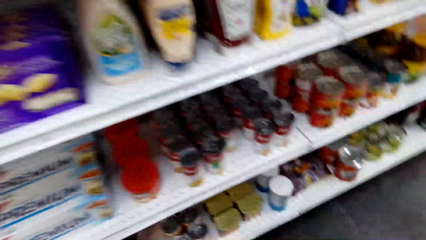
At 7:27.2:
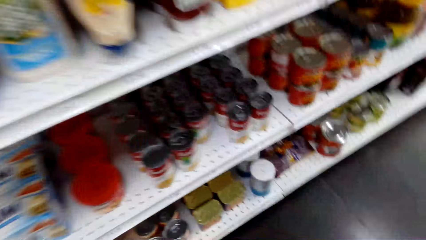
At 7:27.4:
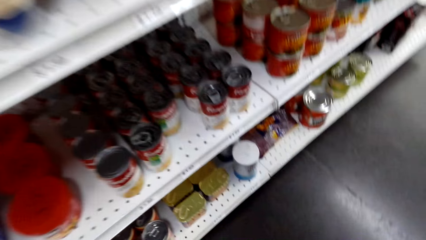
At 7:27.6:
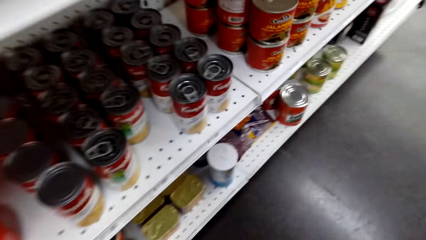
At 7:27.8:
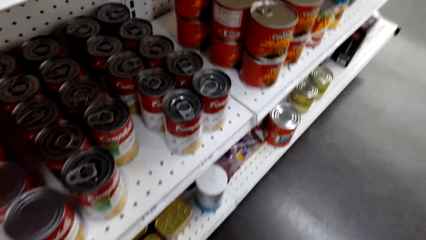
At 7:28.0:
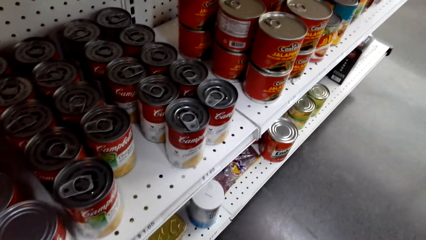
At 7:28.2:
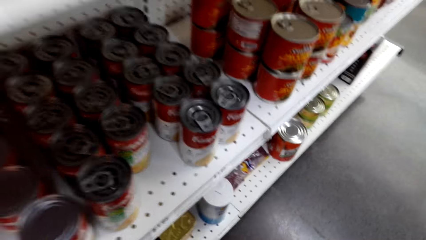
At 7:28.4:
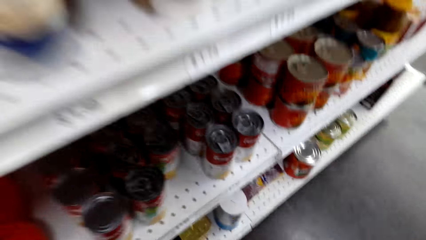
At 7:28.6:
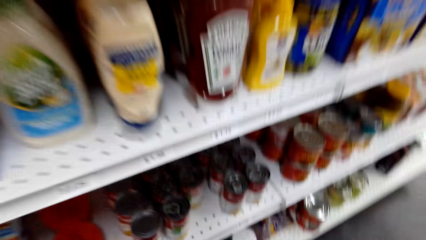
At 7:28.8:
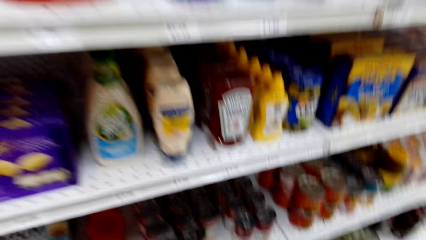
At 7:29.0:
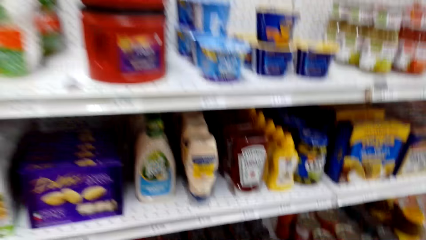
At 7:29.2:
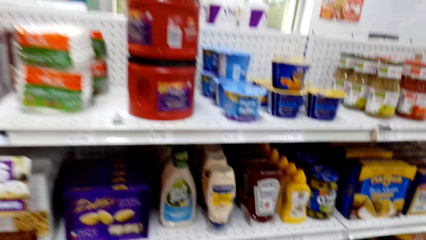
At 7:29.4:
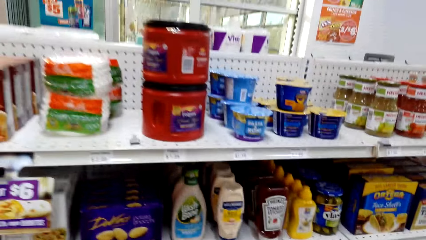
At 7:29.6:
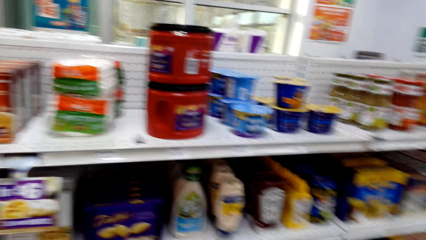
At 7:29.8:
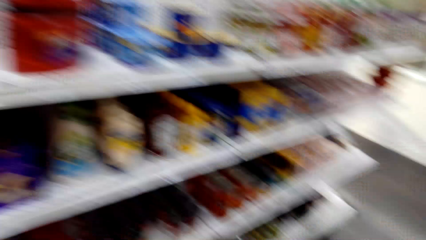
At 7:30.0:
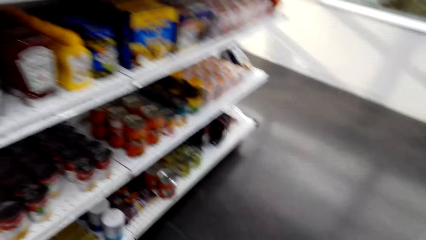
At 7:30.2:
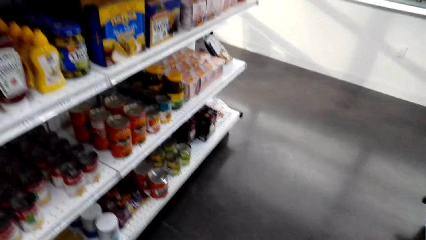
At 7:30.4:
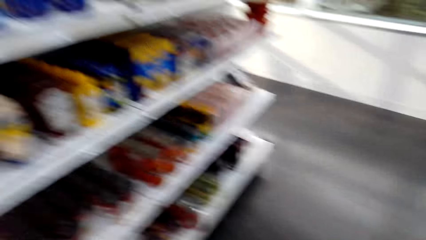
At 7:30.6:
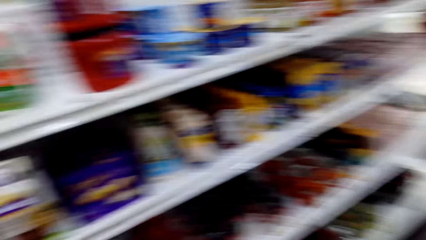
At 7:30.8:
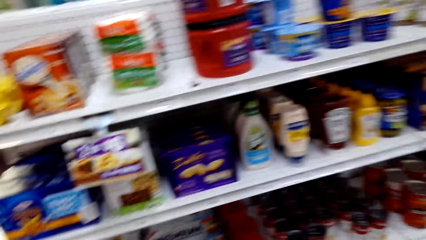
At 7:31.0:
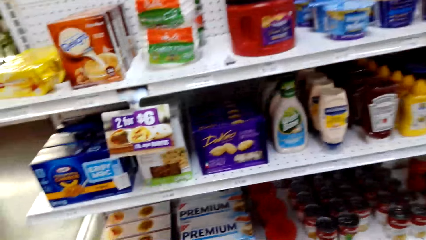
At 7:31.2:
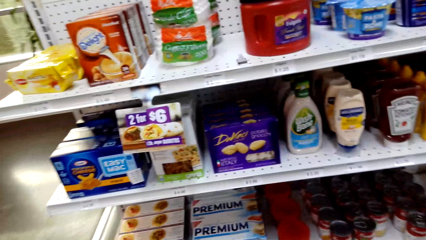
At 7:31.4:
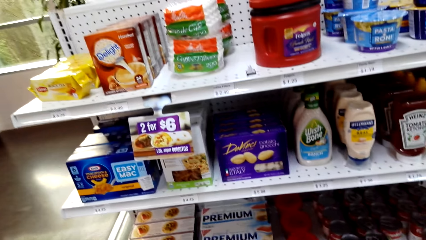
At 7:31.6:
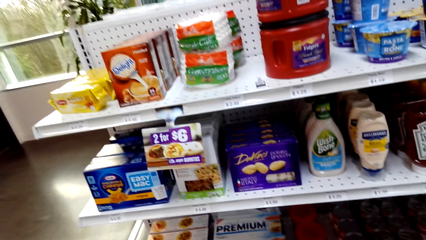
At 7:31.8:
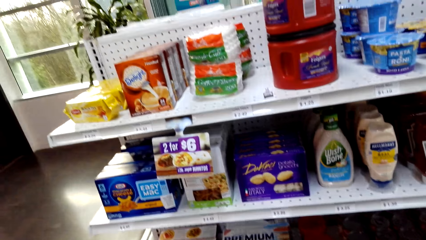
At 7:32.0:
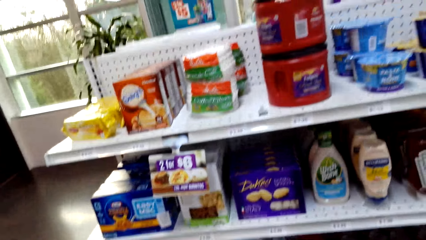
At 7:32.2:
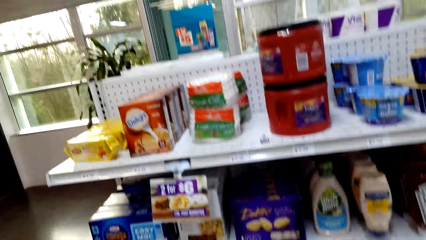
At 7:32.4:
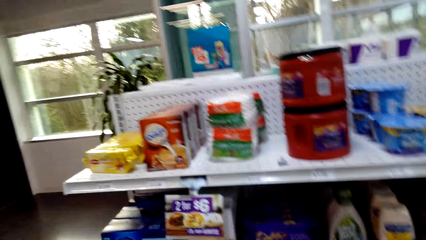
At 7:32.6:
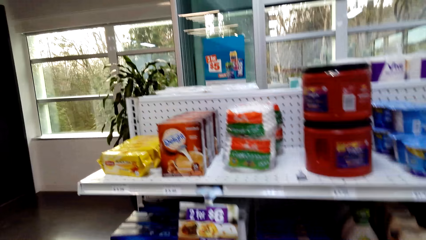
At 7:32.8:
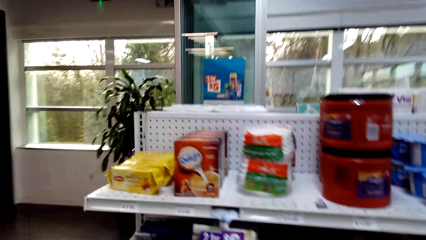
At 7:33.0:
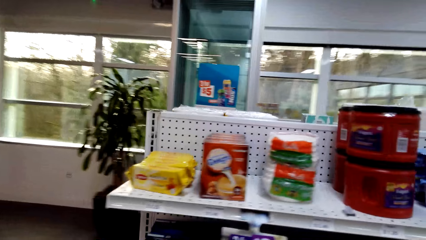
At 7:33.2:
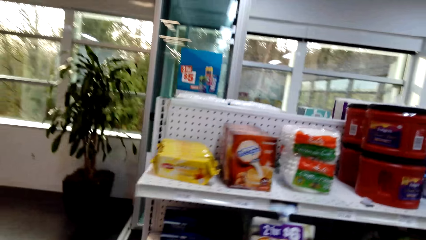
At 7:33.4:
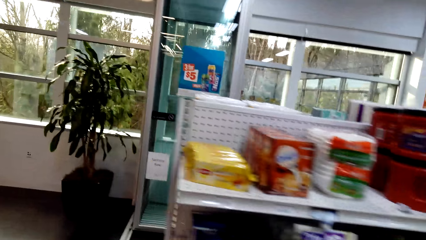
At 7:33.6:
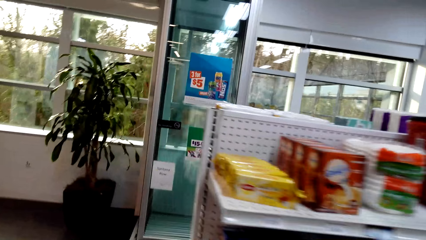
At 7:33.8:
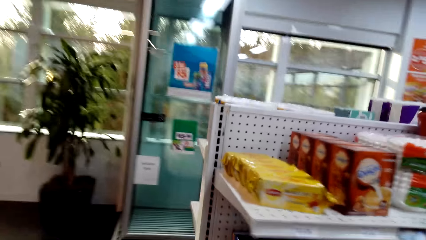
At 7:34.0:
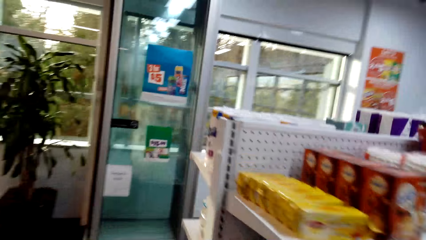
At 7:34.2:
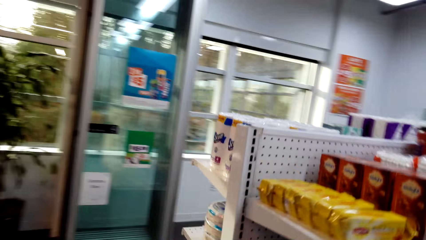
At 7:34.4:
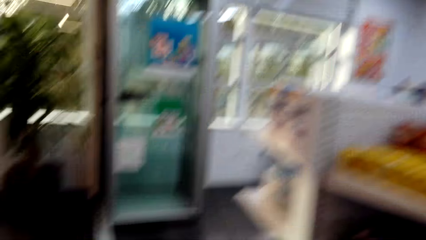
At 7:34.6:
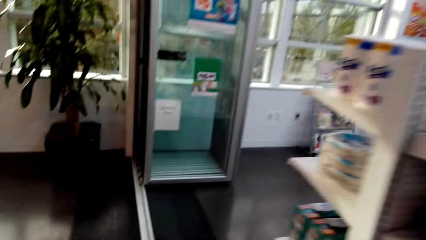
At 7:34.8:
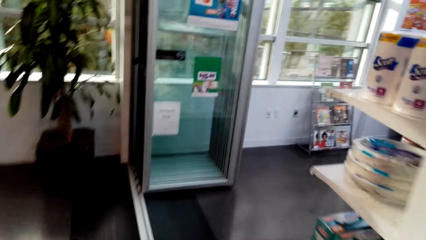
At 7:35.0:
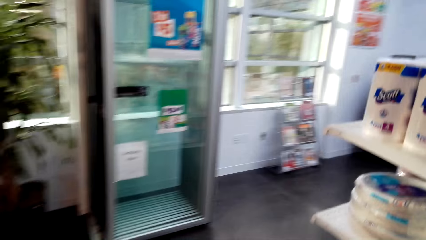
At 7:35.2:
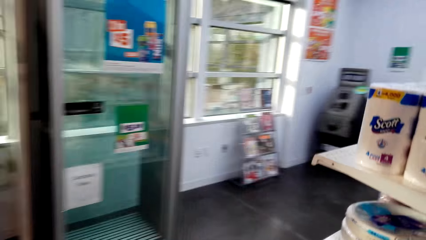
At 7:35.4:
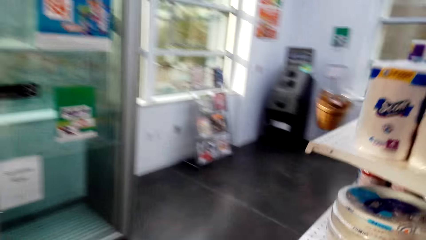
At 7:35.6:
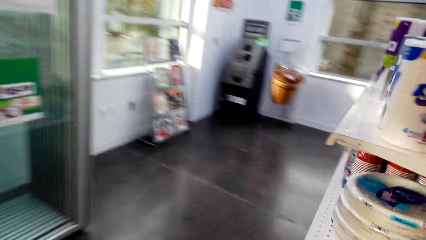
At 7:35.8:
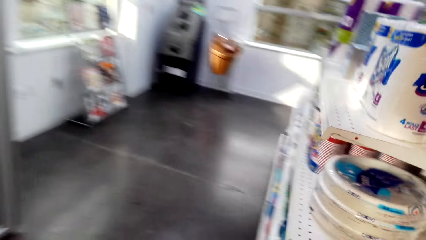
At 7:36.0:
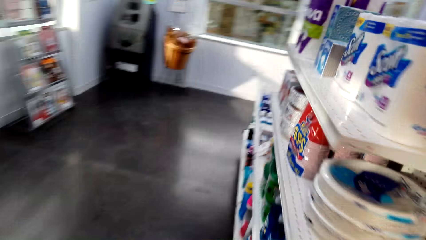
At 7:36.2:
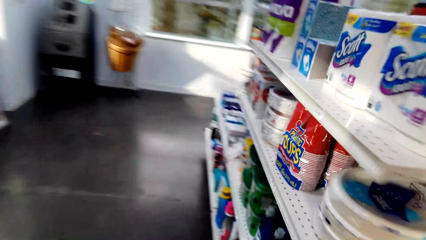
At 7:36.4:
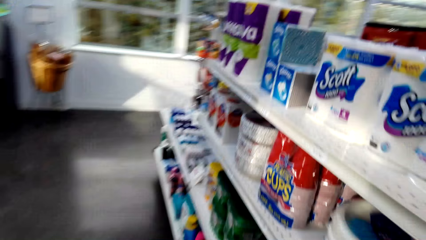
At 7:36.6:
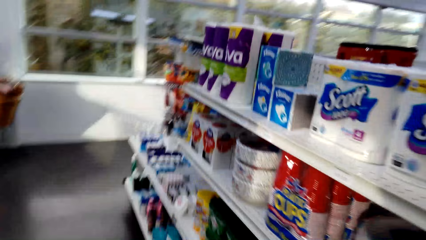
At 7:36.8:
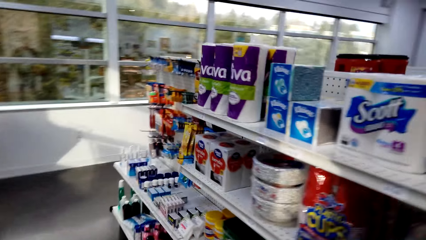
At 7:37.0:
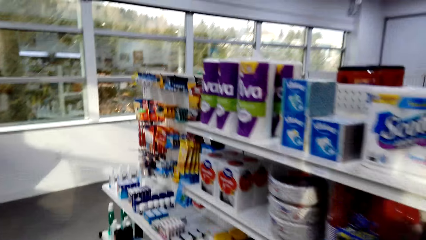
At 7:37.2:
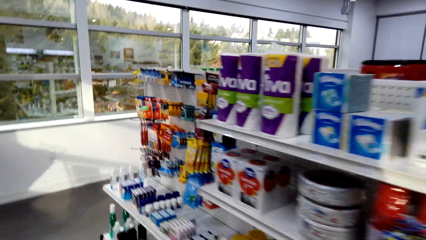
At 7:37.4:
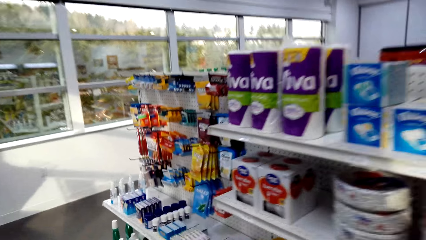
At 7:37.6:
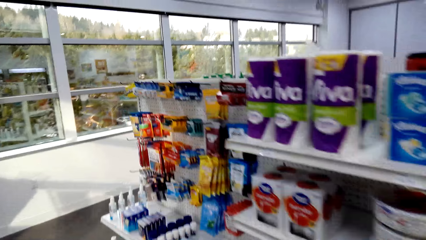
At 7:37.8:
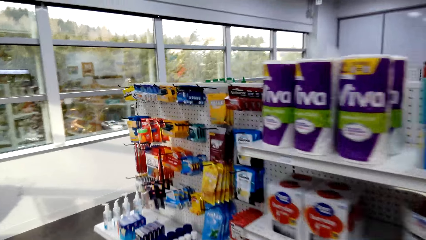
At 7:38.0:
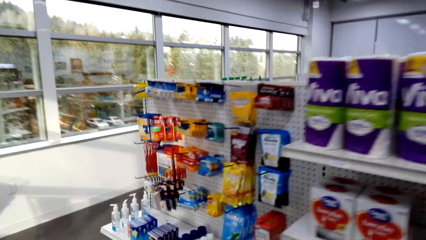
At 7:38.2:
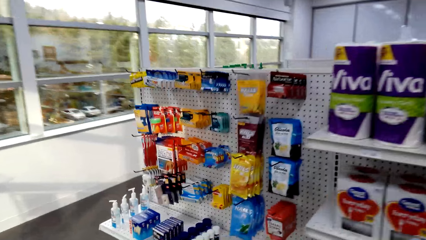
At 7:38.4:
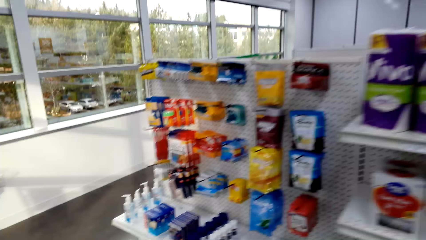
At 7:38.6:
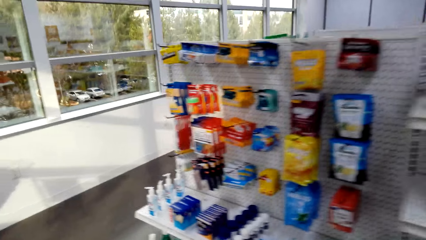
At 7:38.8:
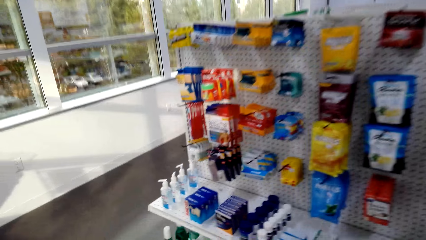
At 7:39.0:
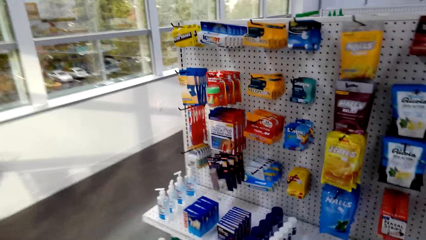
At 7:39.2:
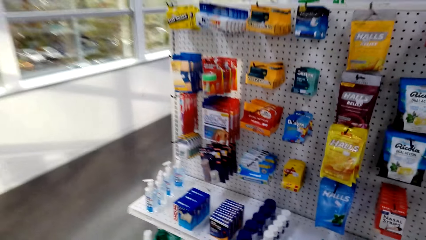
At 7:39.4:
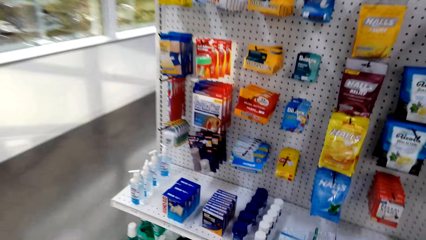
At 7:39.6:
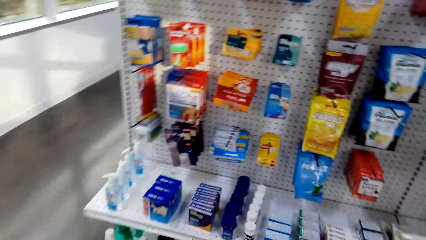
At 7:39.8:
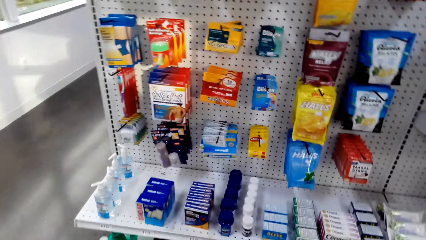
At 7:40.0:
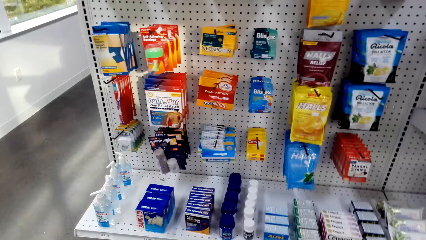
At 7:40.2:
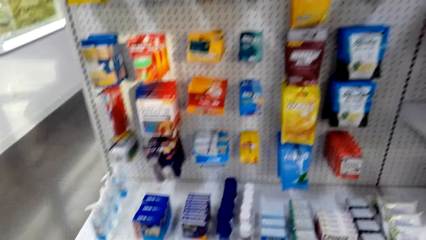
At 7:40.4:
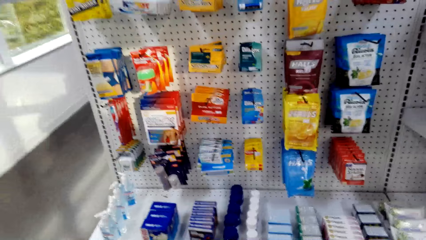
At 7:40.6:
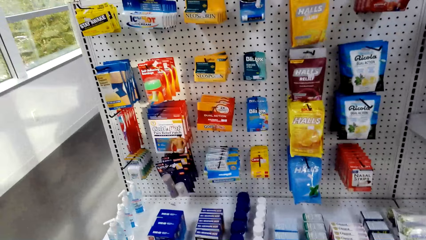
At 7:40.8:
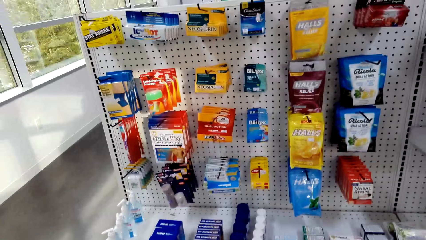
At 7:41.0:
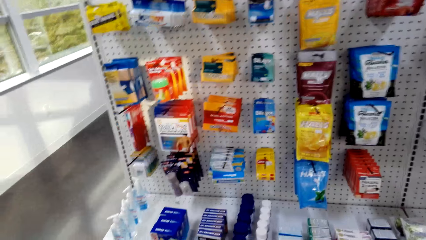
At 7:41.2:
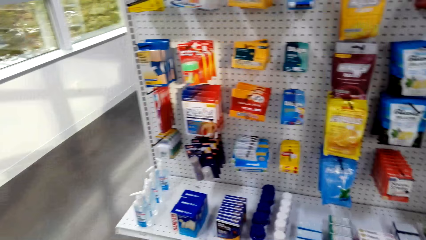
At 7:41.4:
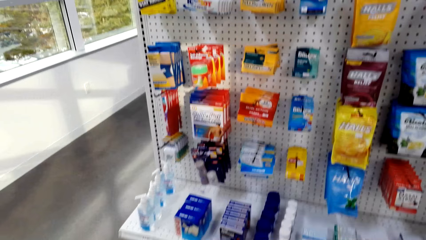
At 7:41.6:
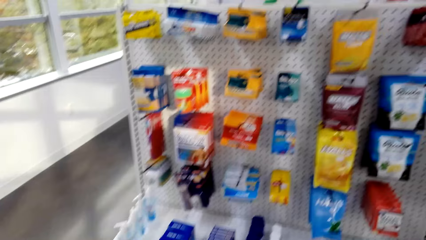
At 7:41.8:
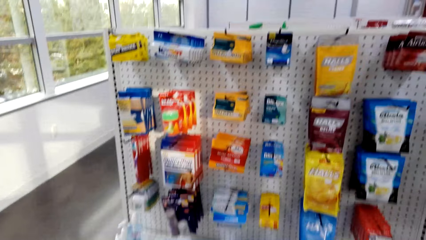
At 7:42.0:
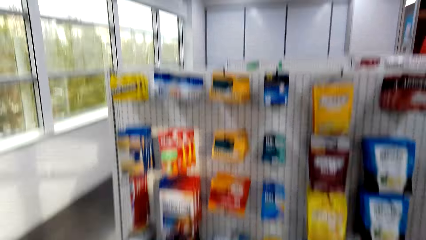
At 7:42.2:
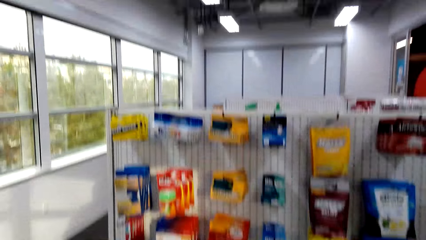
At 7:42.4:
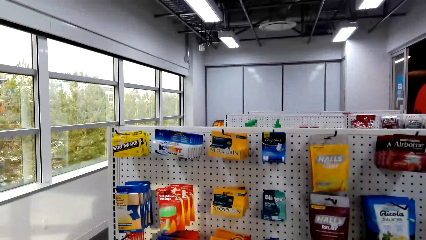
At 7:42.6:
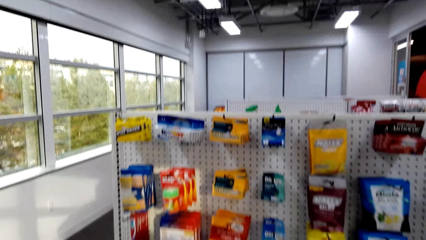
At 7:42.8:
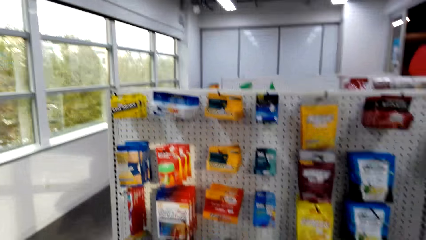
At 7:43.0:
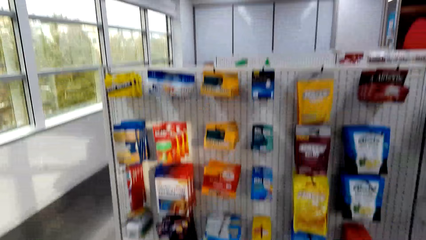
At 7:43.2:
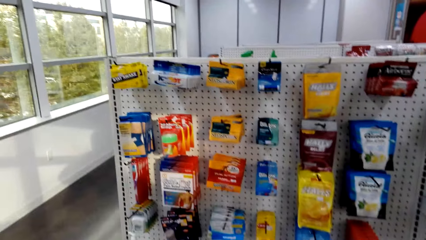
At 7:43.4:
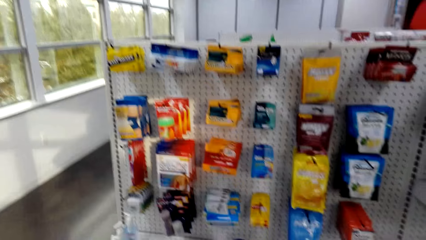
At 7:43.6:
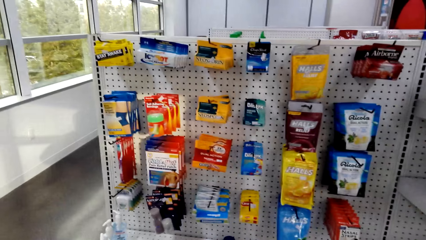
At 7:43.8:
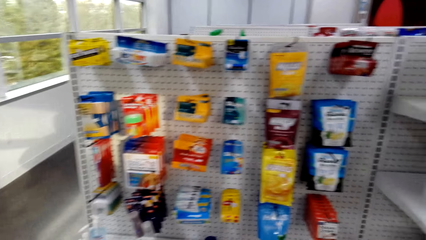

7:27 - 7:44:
The camera wearer looks at the shelf. They look around. They step forward. They walk in the shop. They look at the shelf.
